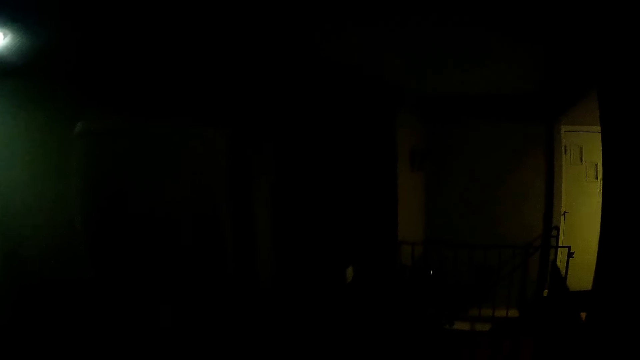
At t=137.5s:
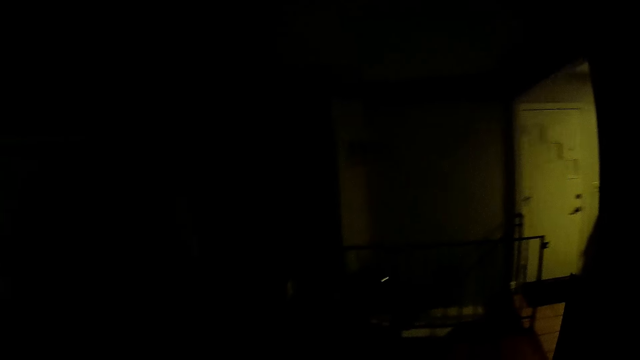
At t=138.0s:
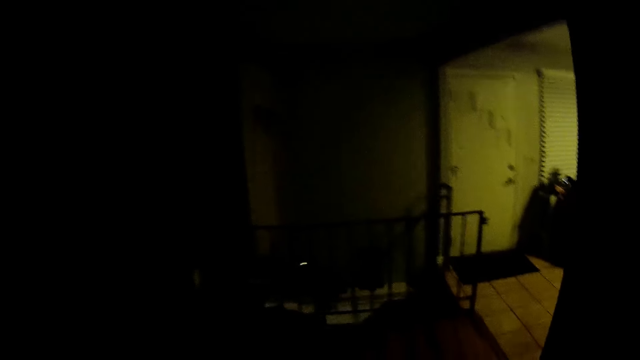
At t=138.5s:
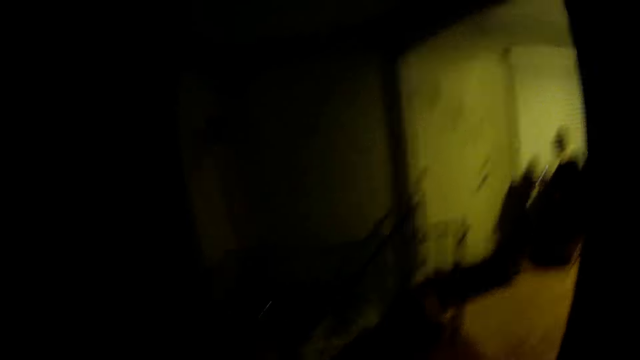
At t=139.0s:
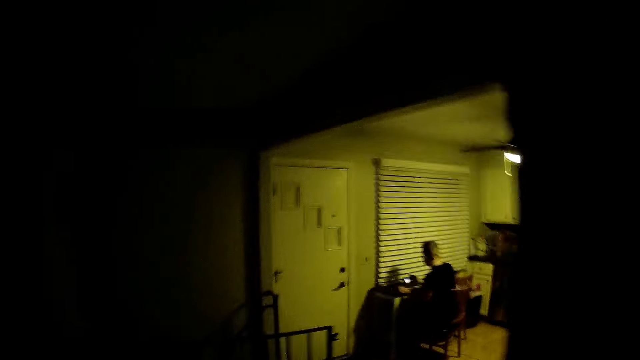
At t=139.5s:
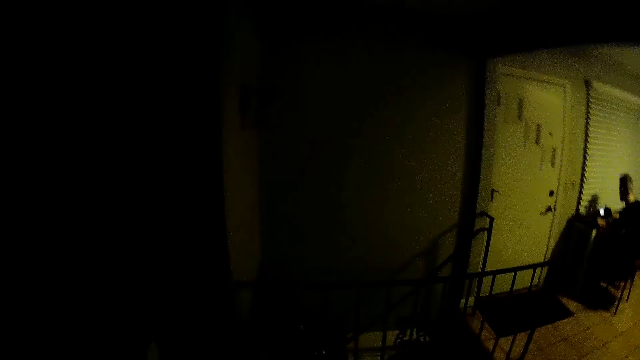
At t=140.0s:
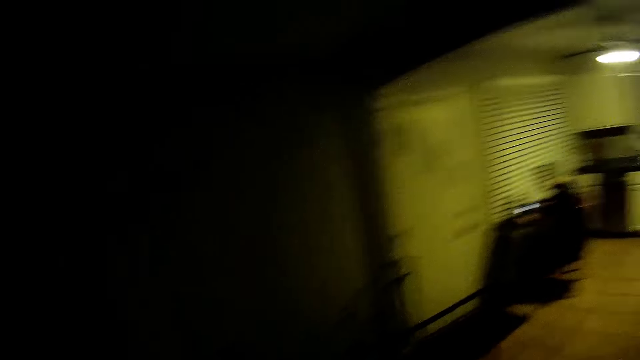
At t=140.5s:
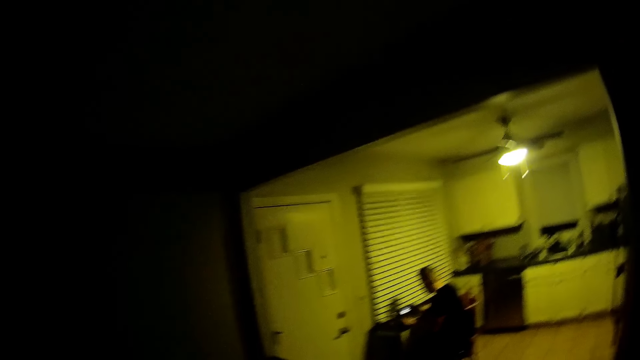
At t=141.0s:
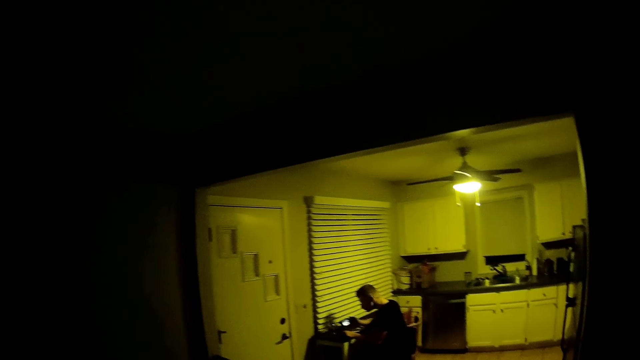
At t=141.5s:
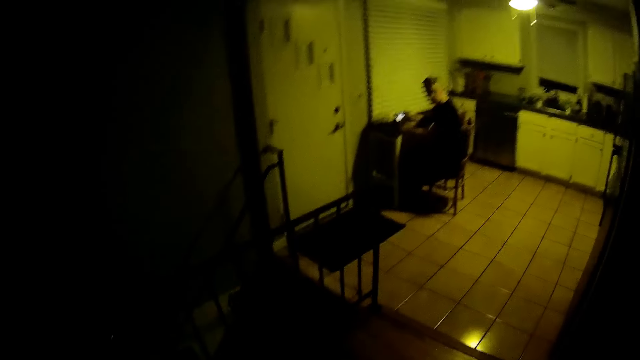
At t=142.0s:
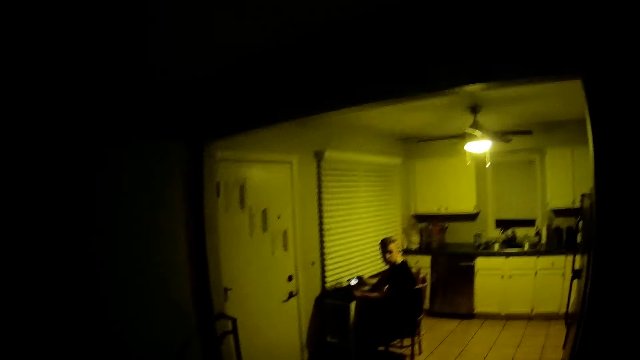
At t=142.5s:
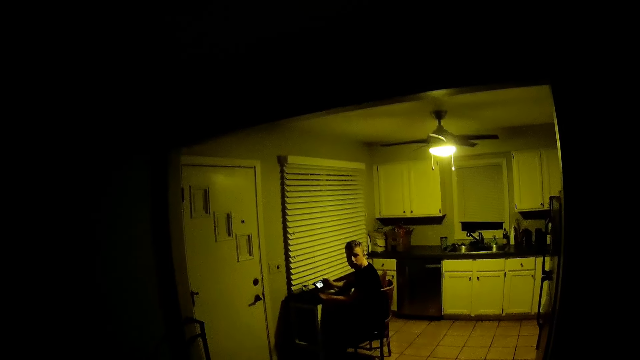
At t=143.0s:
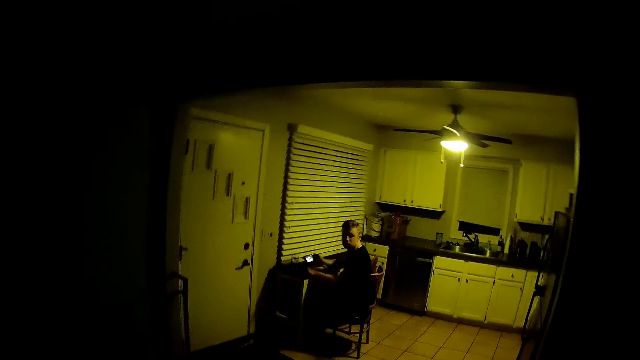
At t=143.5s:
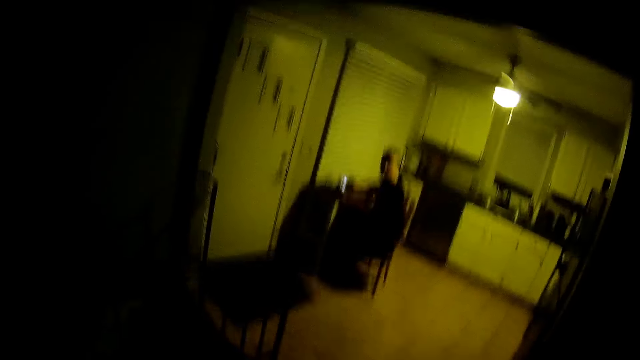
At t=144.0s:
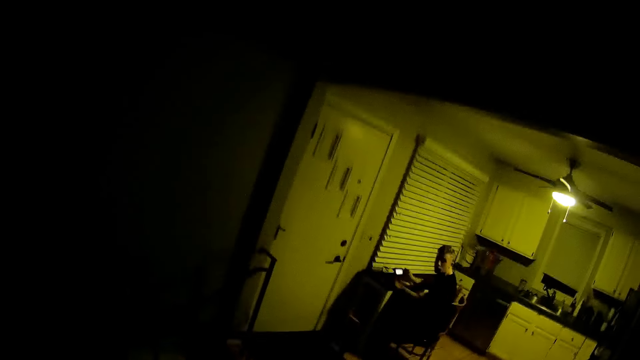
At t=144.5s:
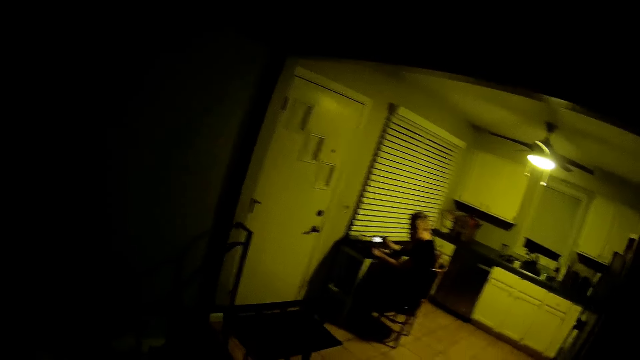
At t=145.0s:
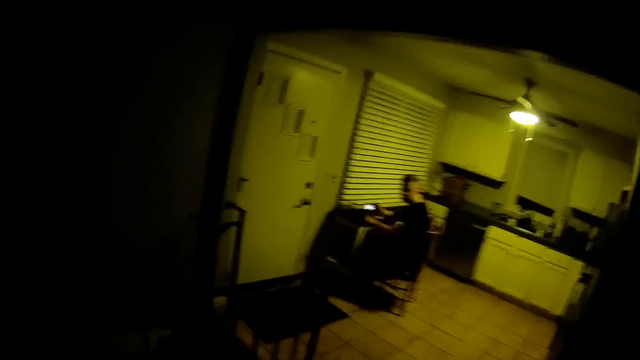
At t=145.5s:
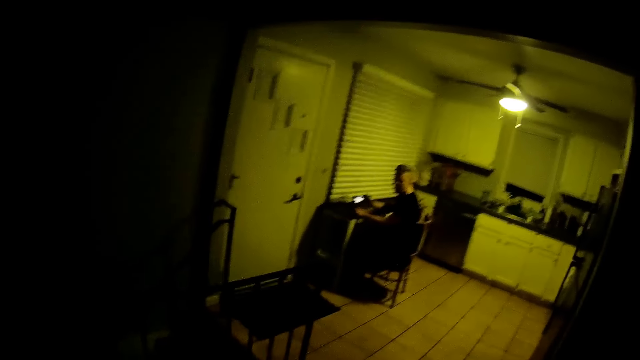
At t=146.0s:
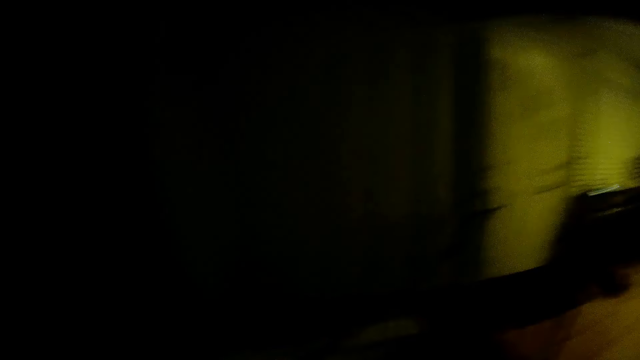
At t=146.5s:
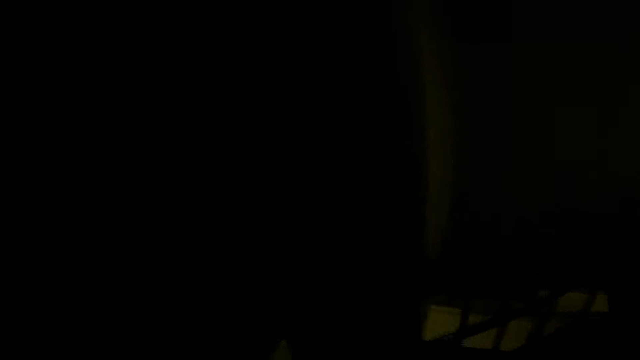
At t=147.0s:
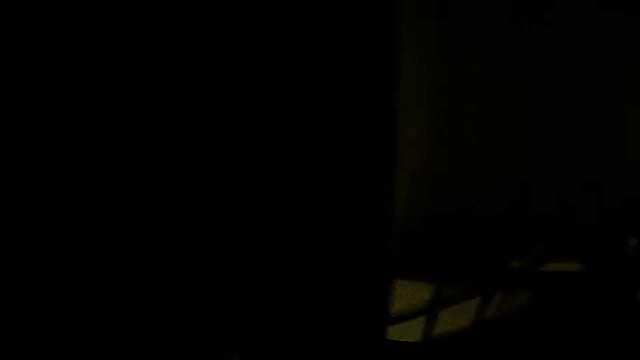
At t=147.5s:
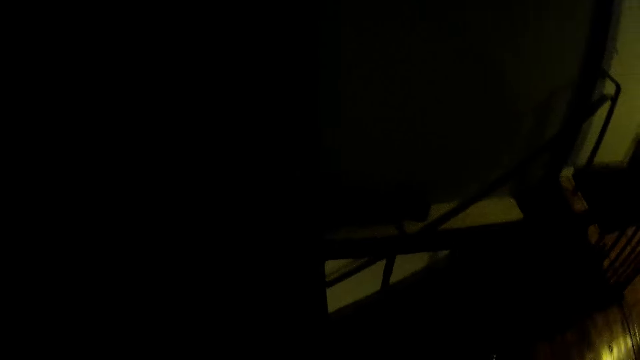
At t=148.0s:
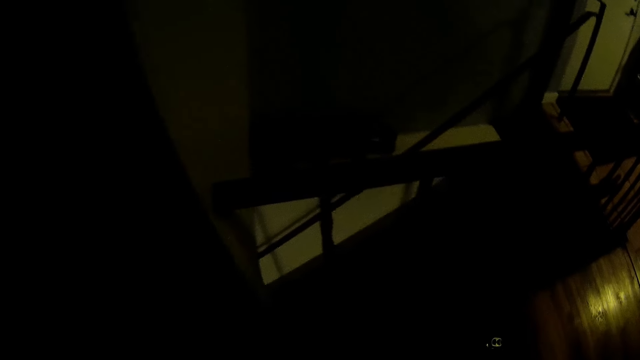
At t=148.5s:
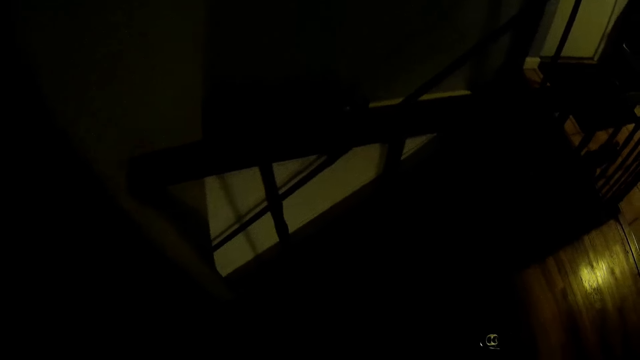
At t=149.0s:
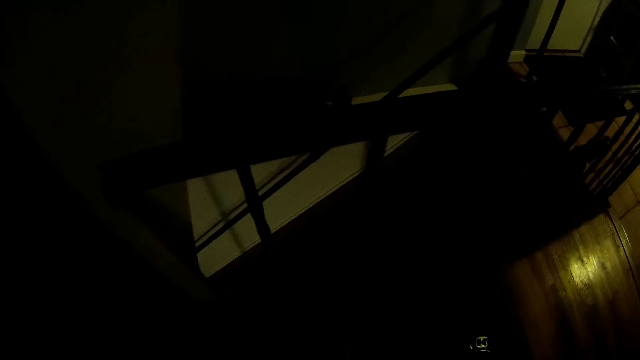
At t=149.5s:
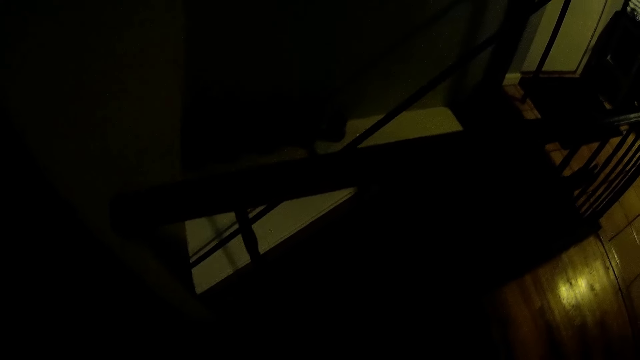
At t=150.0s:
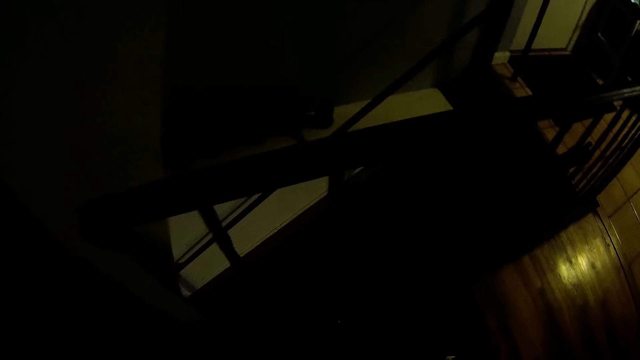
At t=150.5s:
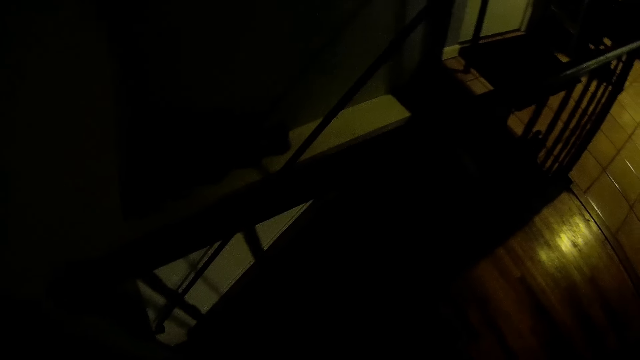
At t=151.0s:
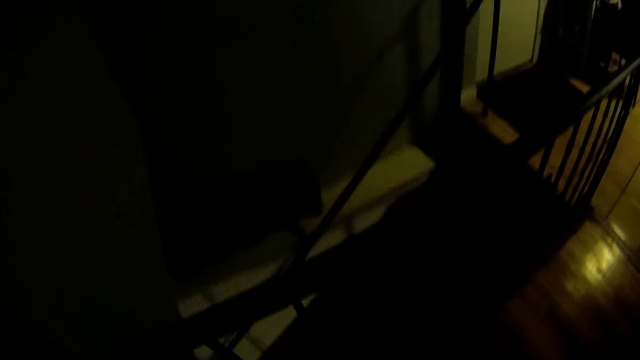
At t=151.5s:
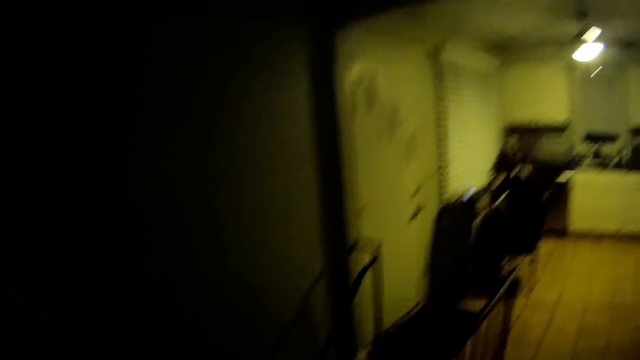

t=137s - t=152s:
The camera wearer stares at a person. They turn around. They walk in the room.

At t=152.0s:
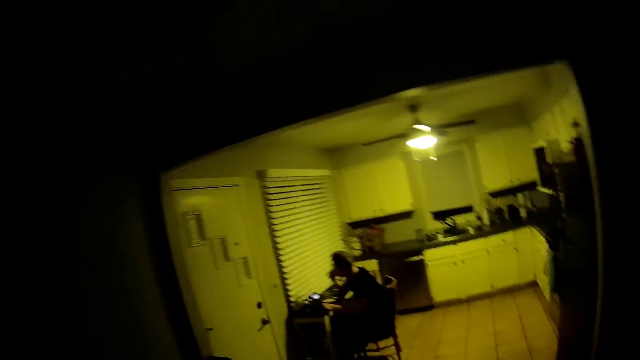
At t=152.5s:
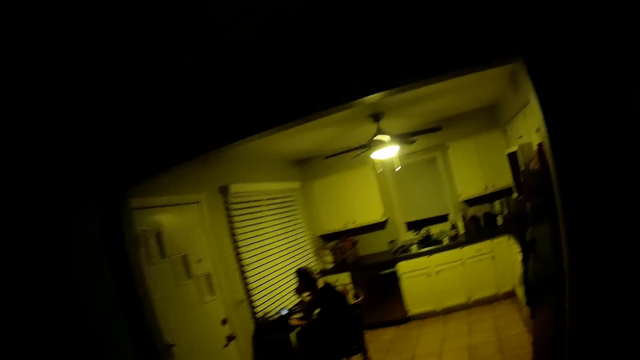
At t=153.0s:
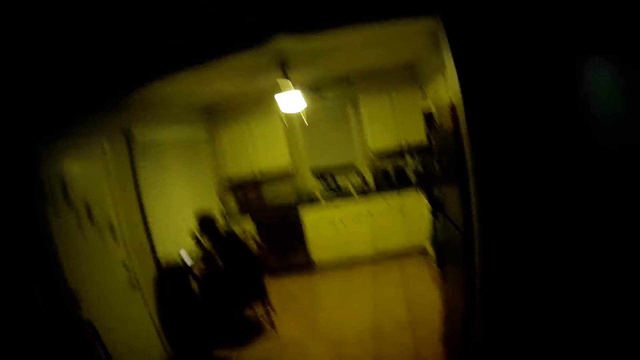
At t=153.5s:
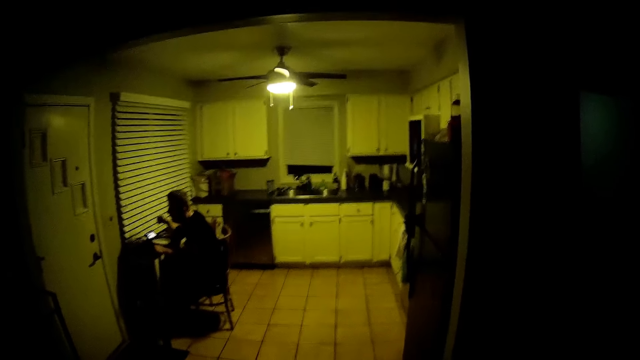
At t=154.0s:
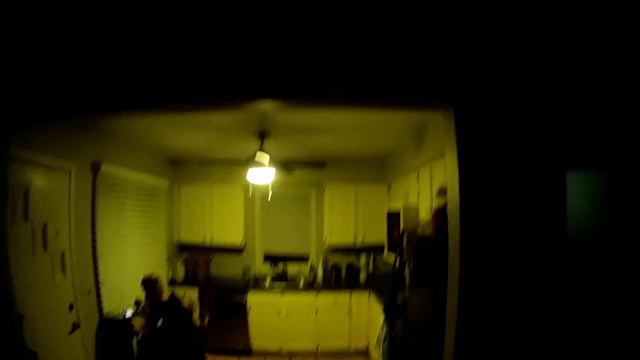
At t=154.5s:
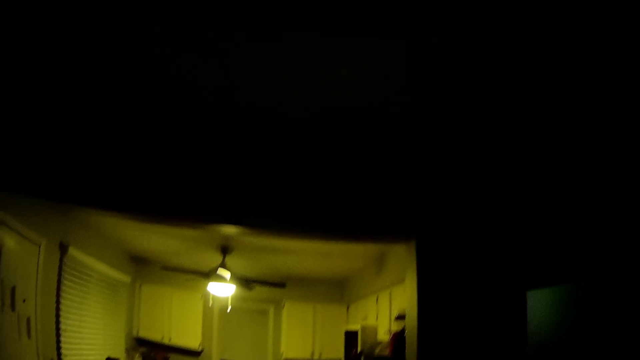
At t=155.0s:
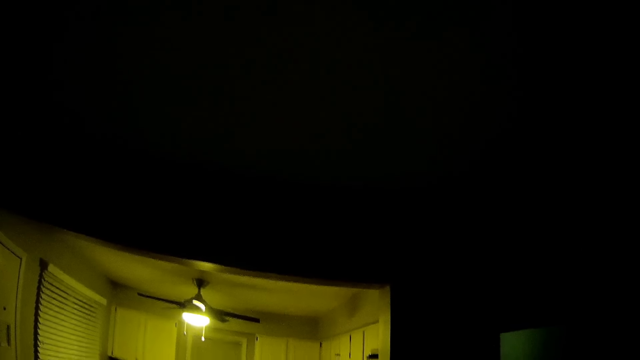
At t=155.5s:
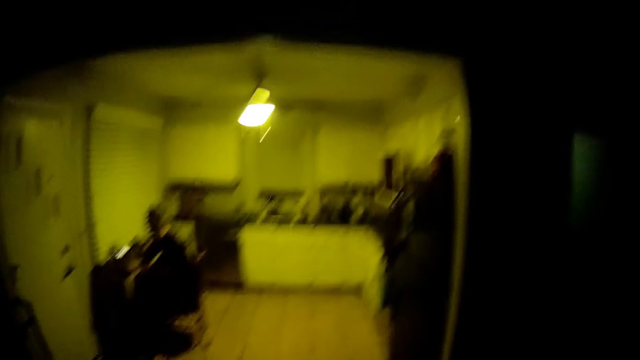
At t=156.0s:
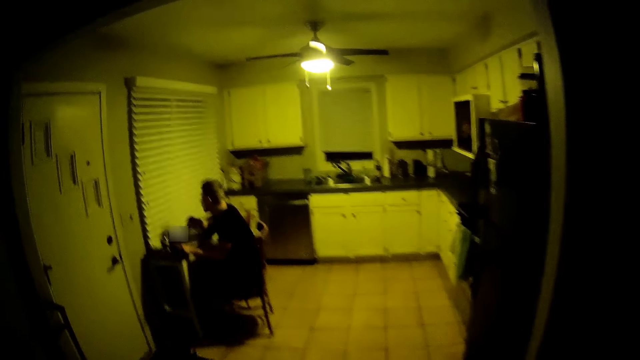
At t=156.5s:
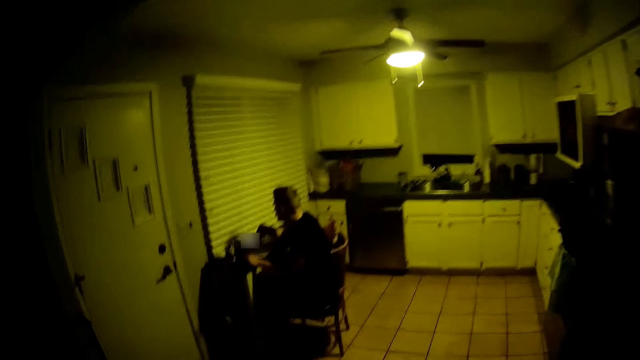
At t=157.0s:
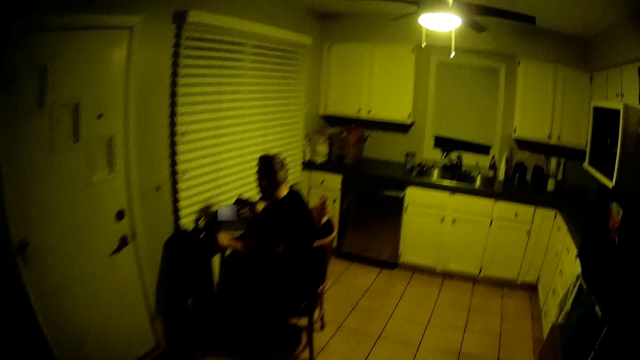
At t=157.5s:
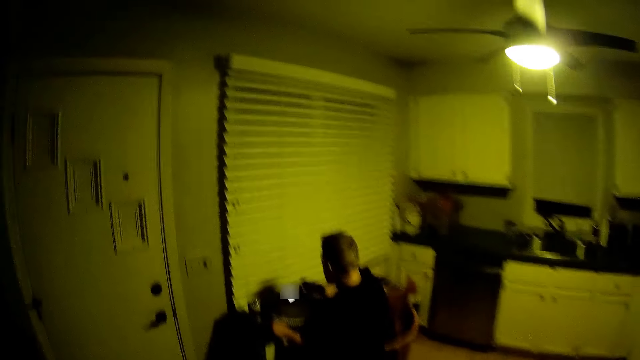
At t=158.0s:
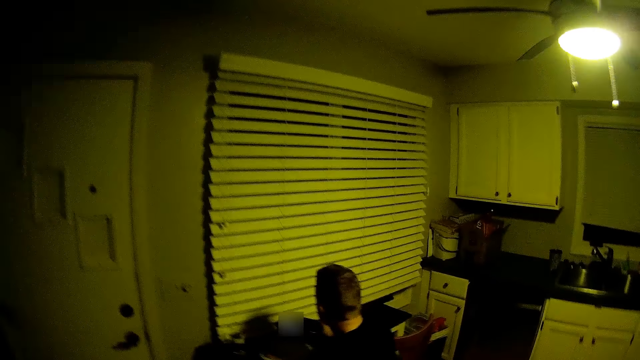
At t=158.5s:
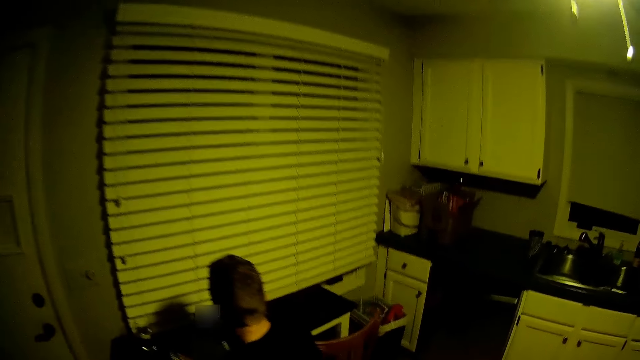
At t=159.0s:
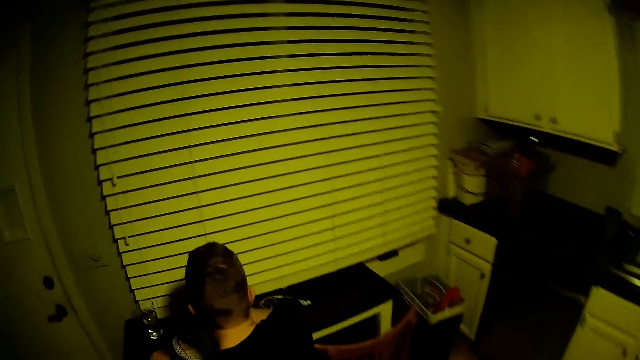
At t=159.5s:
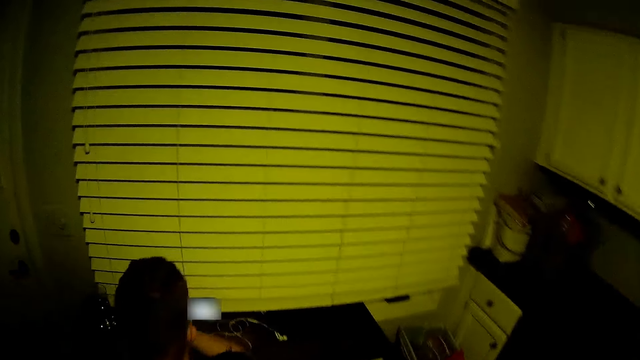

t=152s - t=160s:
The camera wearer looks around. They walk towards the person.
